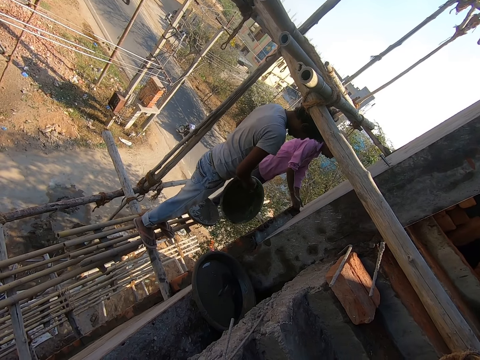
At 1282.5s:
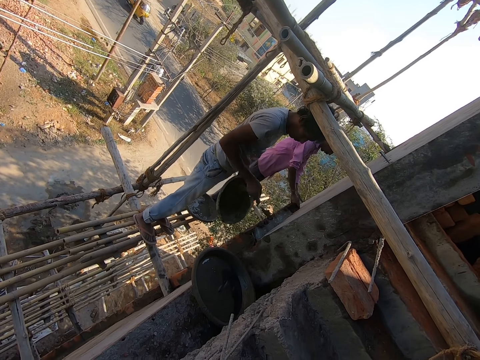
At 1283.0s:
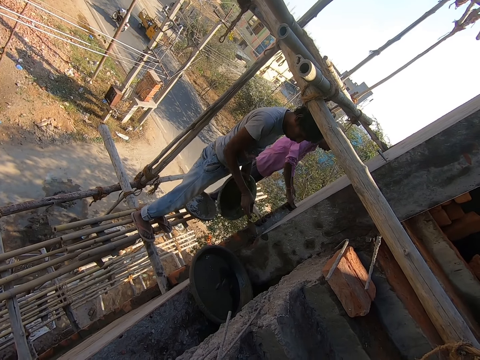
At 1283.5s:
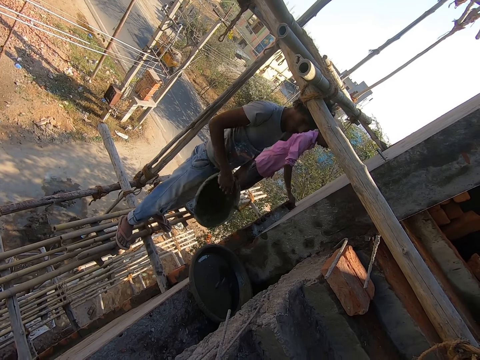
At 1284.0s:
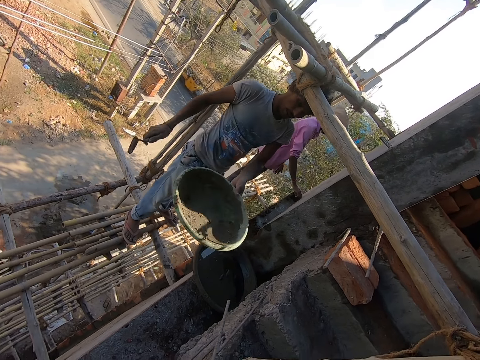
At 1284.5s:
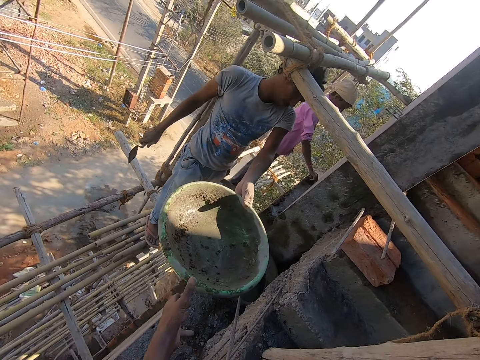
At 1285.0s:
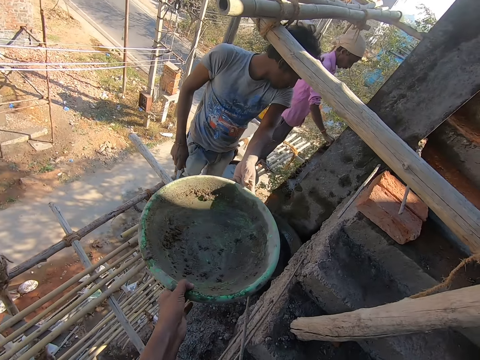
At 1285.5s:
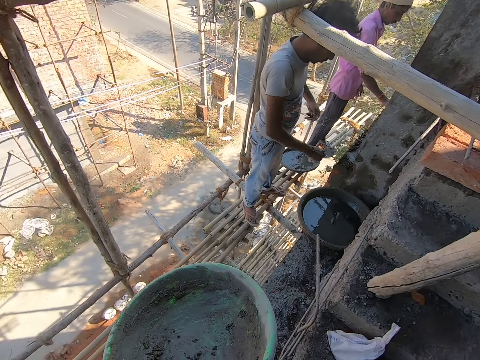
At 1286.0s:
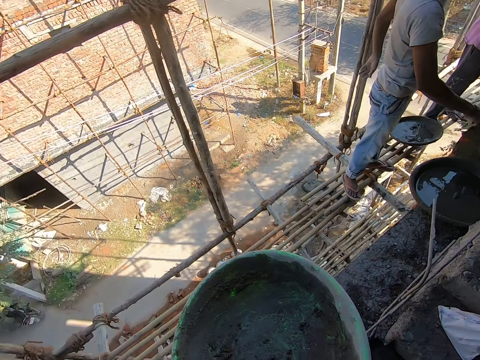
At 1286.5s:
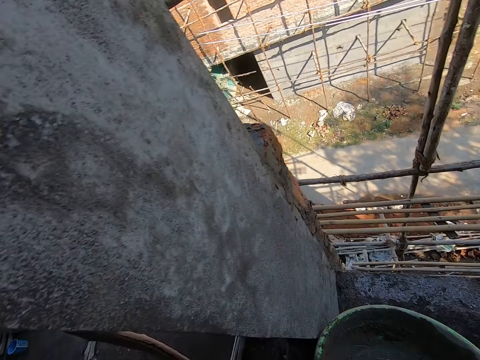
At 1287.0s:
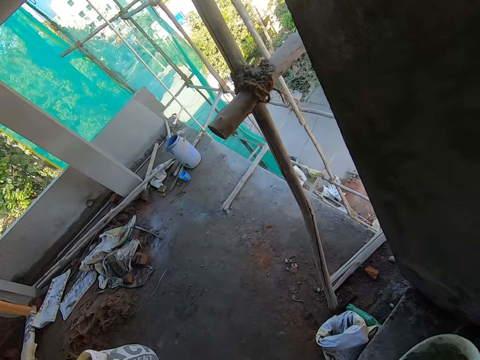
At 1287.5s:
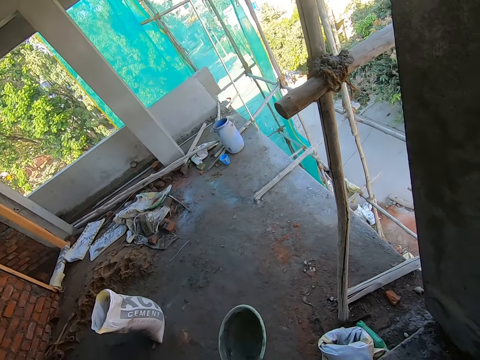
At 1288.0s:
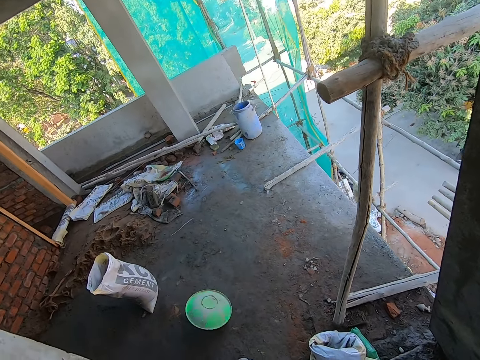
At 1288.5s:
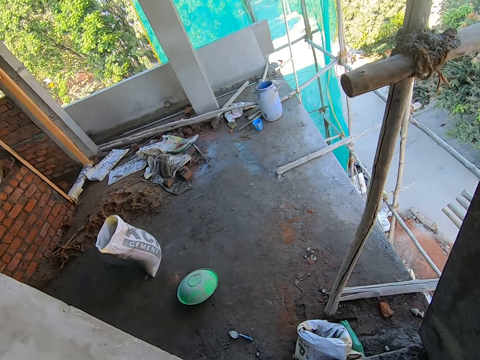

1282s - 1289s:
The man pastes mortar on the top of the wall with the hand trowel in his right hand. The man passes the head pan or basin to the camera wearer with his left hand. The camera wearer carries the head pan. He tosses the head pan on the ground with his left hand.

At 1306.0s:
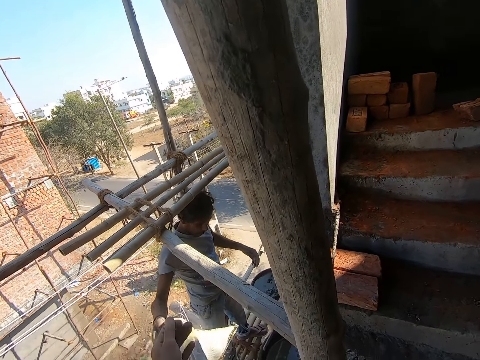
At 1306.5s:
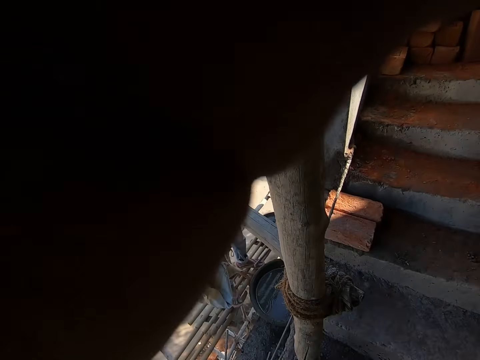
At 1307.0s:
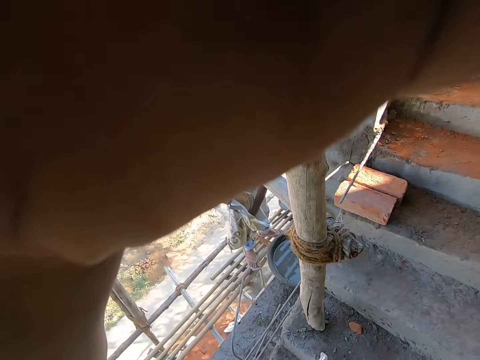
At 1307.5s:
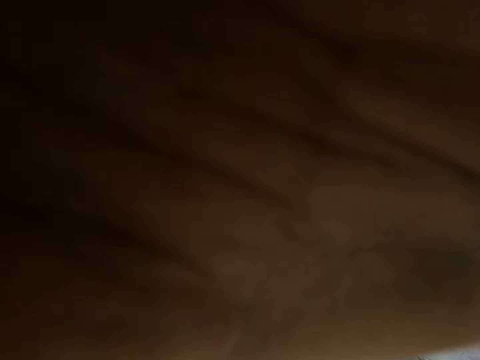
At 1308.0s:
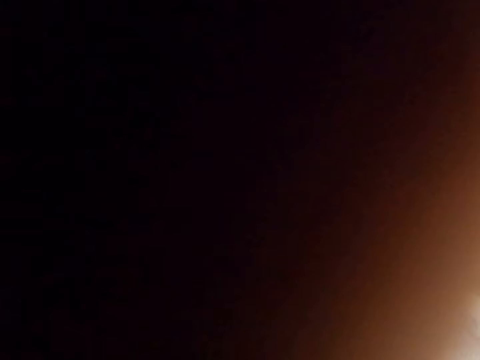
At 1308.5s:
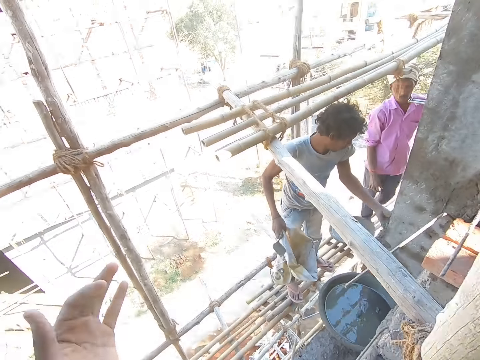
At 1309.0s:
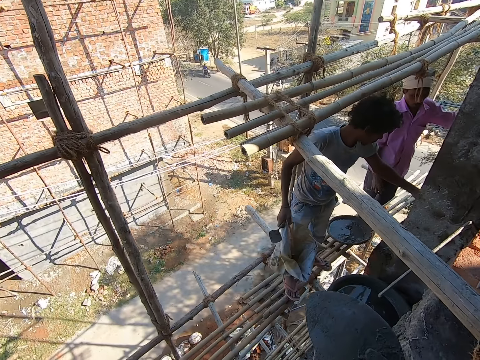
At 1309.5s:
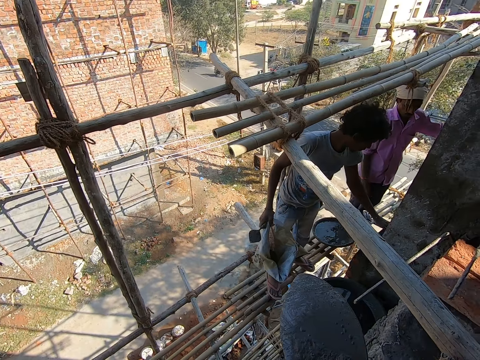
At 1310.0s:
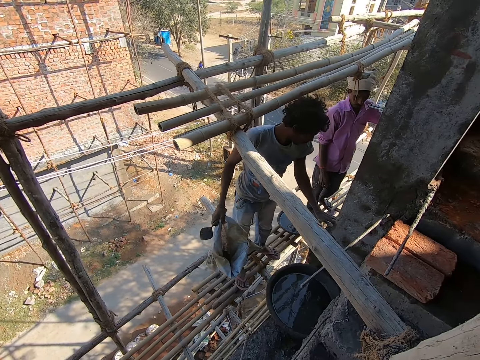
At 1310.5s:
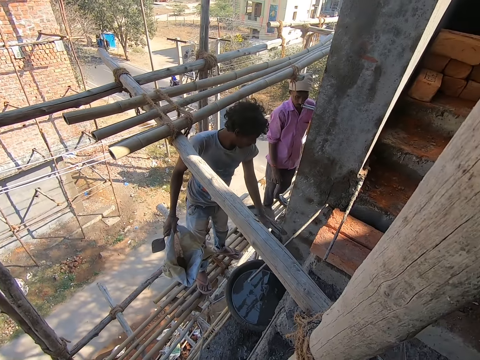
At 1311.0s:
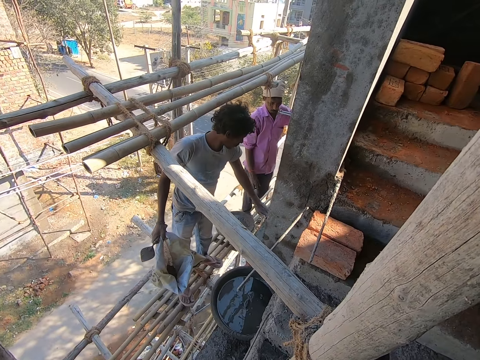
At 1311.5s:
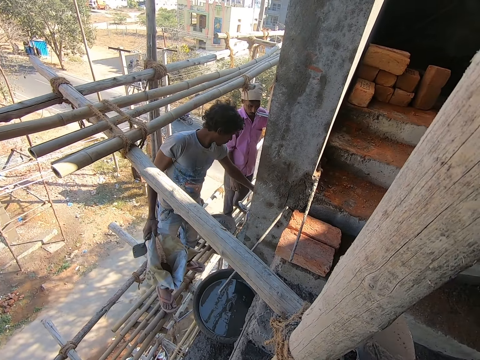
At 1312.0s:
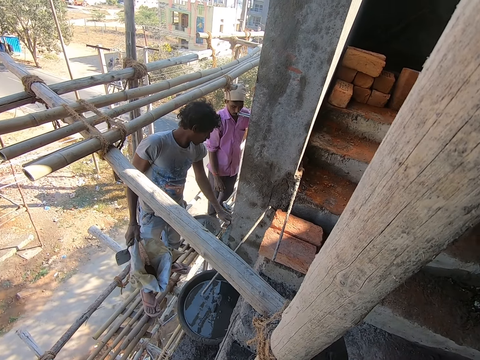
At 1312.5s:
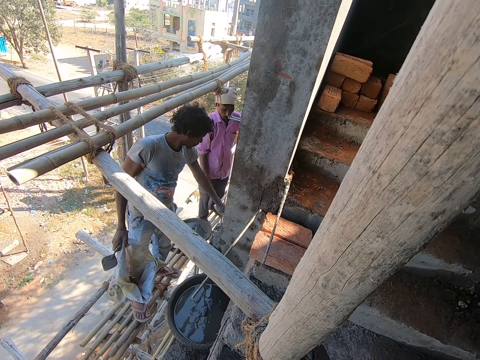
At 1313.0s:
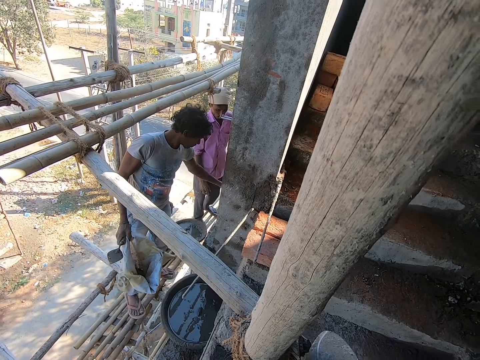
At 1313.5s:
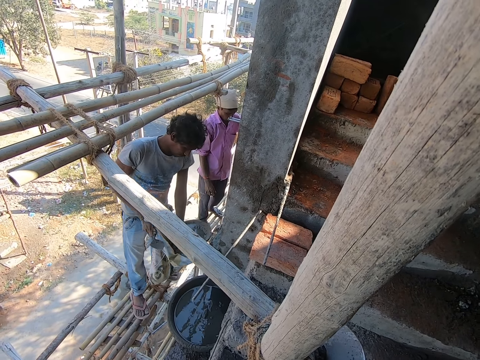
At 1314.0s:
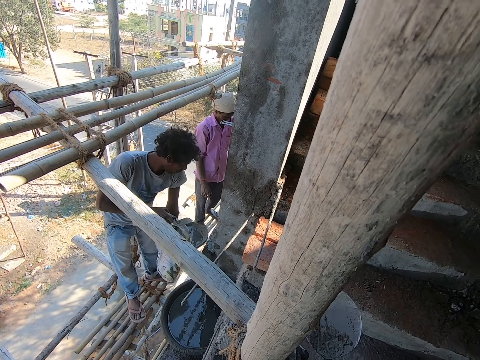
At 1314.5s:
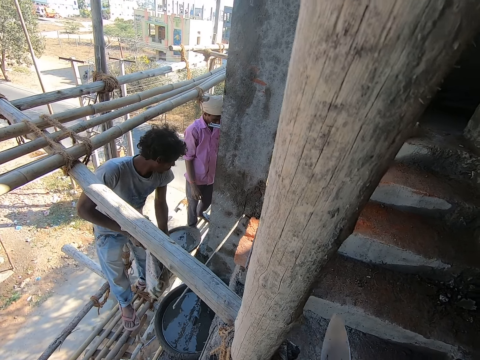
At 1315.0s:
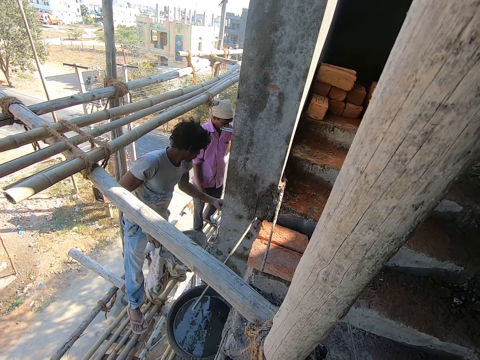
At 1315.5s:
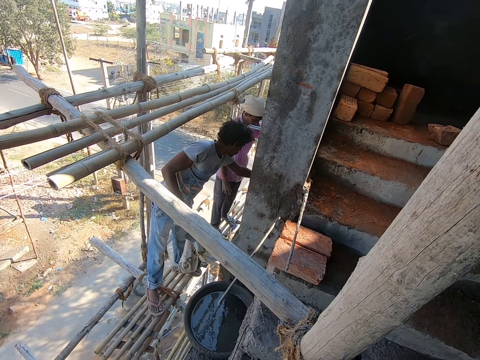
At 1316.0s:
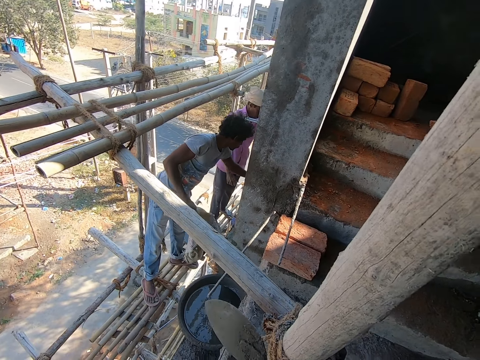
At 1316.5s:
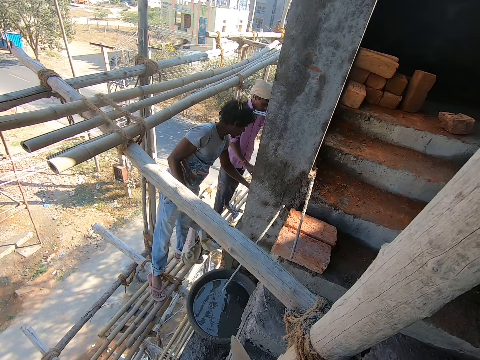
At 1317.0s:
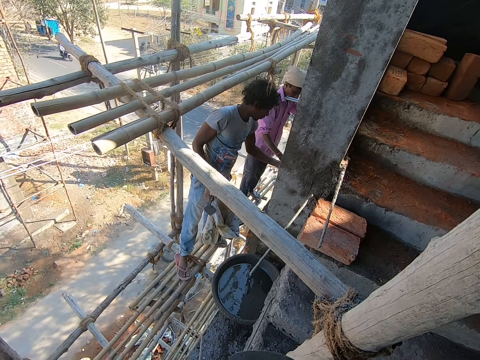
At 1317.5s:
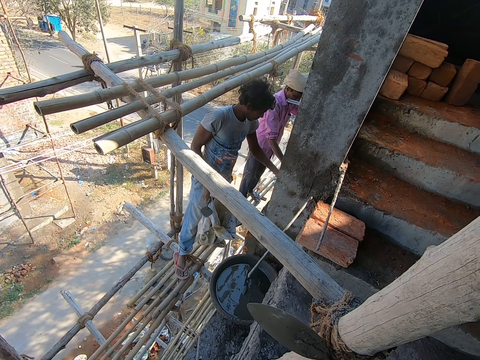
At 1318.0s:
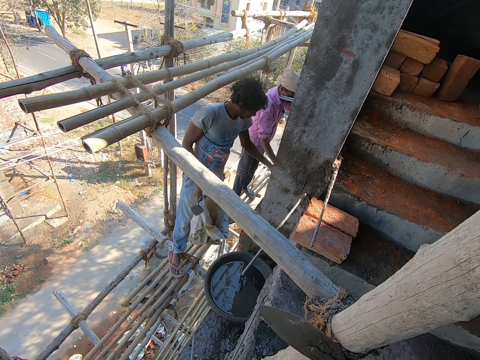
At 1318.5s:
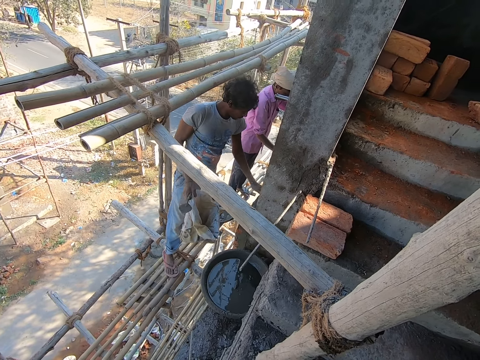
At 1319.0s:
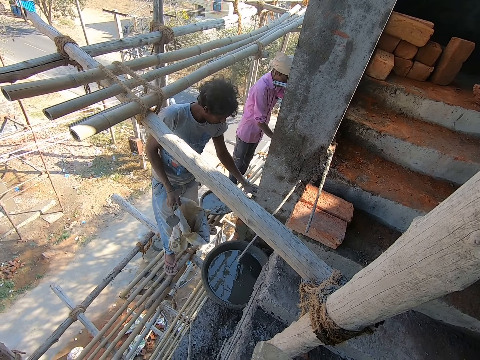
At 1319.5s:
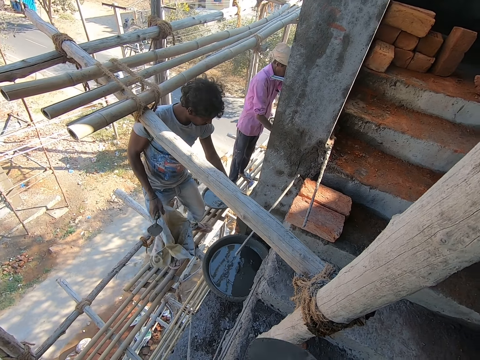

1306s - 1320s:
The camera wearer raises his left hand to the camera on his head. The man scoops cement from the sack of cement with his left hand. The camera wearer fixes the camera on his head. The man pours the cement on top of the wall with his left hand and rubs the top of the wall with his left hand. The camera wearer looks at a man and another man. He points at the first man with a trowel. He looks at the first man. The man scoops cement from the sack of cement with his left hand. The man pours the cement on the top of the wall with his left hand. The camera wearer wipes the trowel on a tied rope. Another man presses down the mortar on the wall with his right hand.

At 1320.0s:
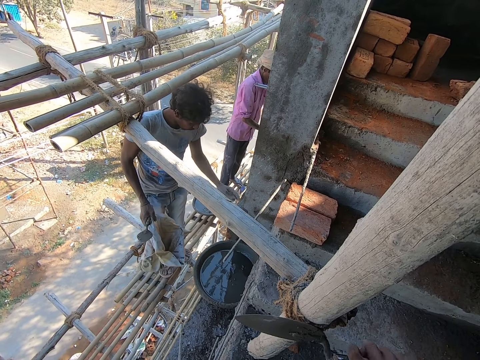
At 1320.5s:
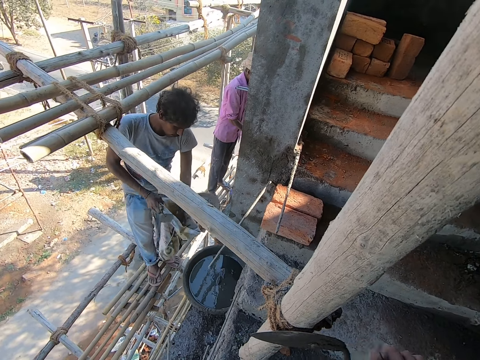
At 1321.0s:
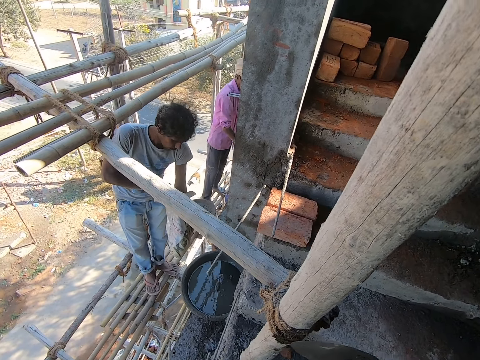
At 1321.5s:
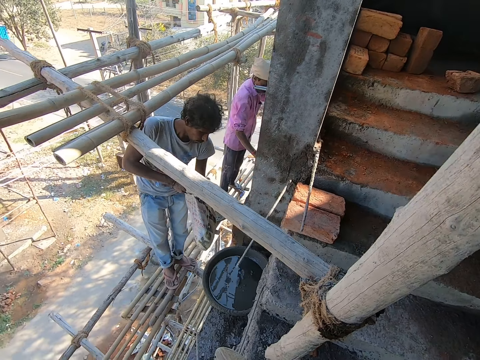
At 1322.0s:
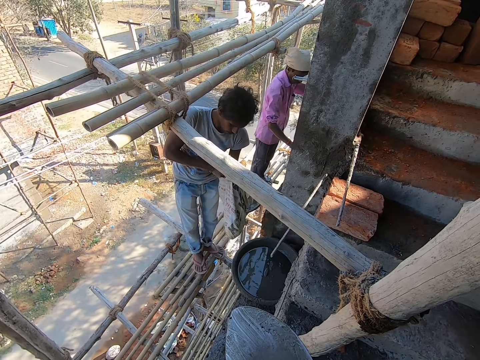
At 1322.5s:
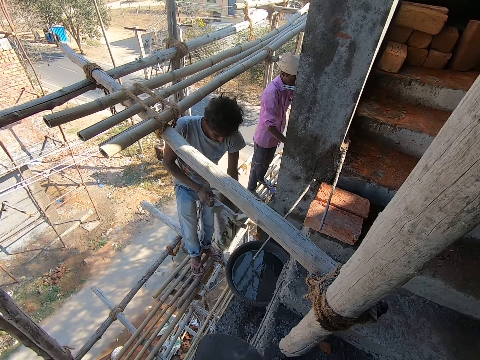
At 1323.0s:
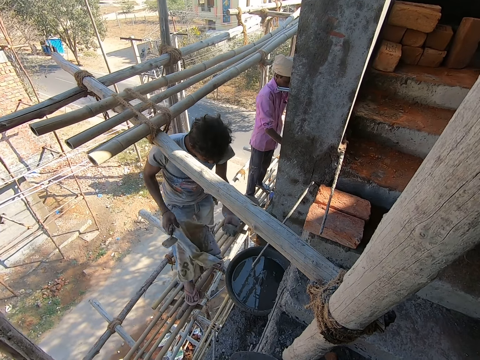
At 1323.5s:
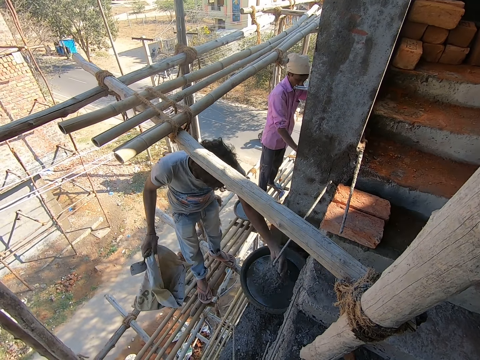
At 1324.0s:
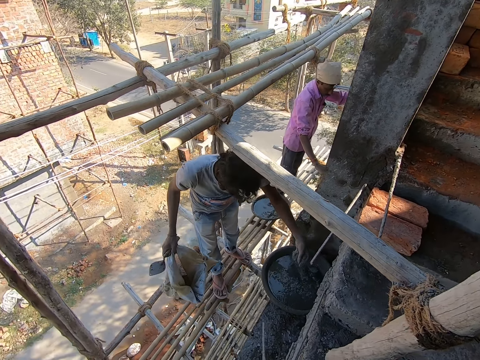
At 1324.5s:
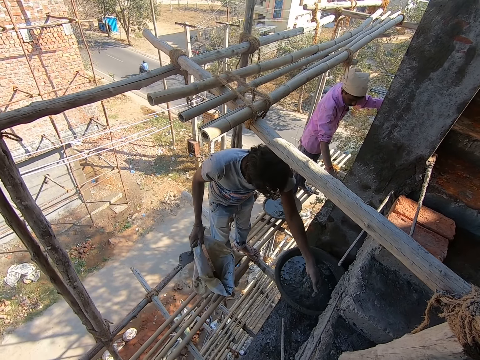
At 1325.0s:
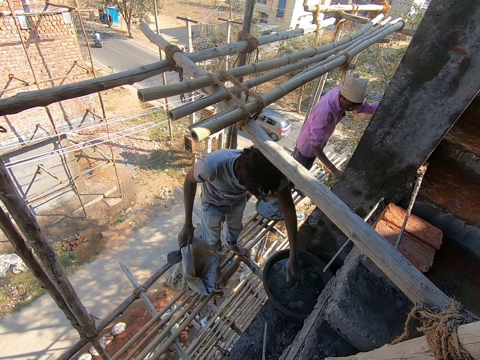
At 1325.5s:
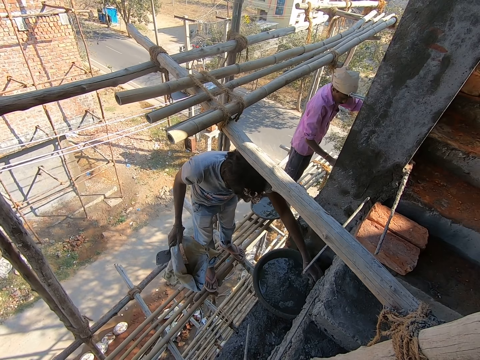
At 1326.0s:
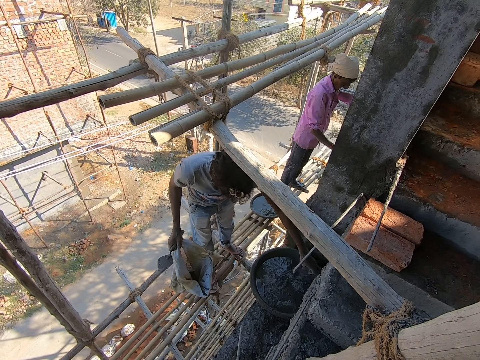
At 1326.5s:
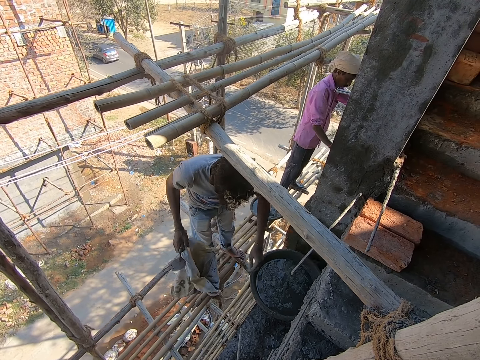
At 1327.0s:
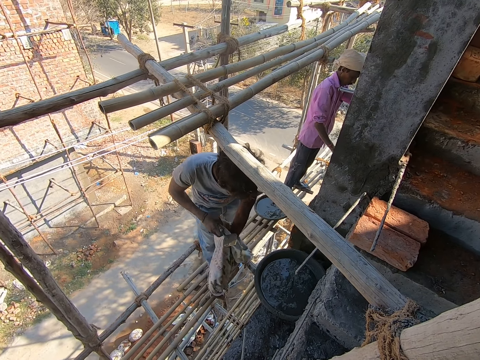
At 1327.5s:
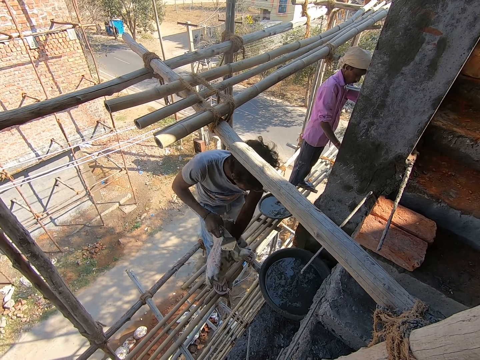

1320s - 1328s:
The man scoops cement from the sack of cement with his left hand. The man pours the cement on a head pan of mortar with his left hand. The man mixes mortar with a hand in a basin. The man scoops cement from the sack of cement with his left hand.
